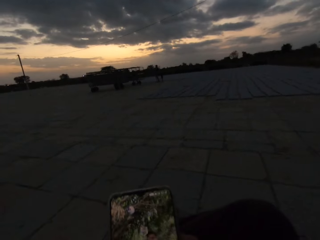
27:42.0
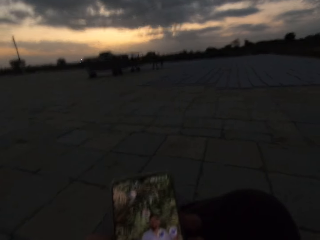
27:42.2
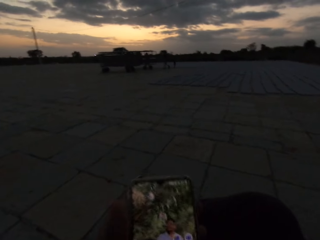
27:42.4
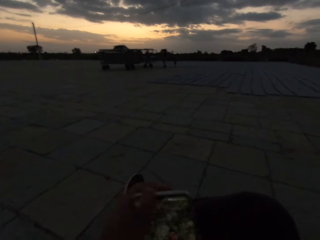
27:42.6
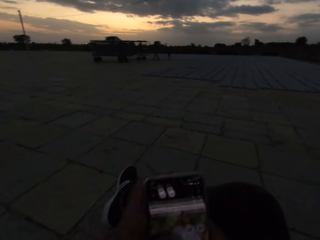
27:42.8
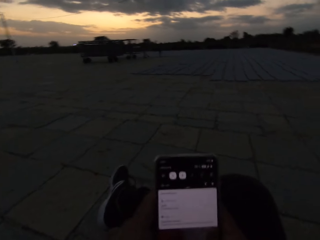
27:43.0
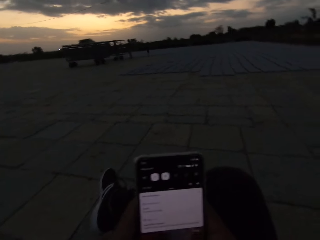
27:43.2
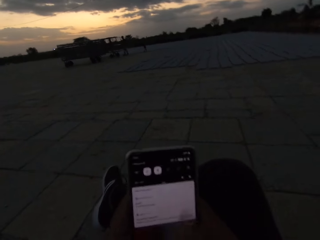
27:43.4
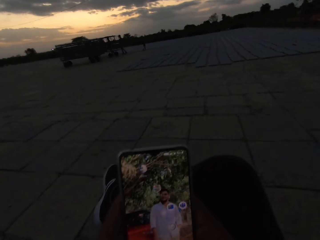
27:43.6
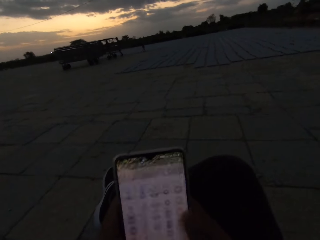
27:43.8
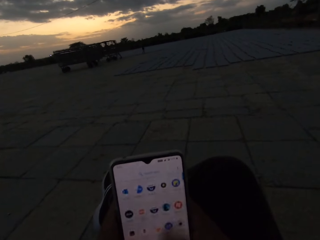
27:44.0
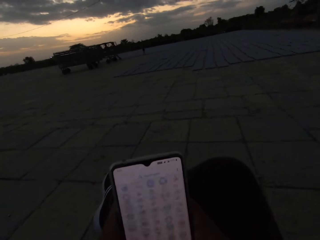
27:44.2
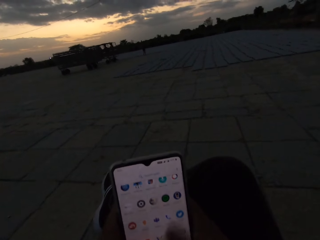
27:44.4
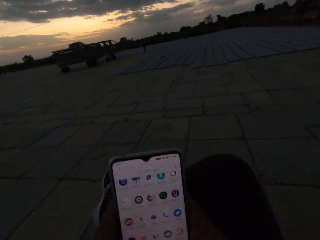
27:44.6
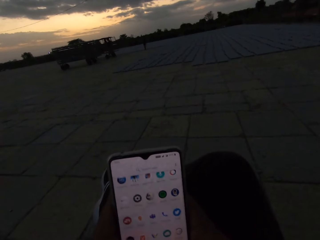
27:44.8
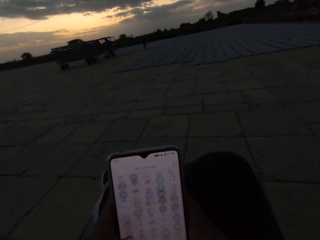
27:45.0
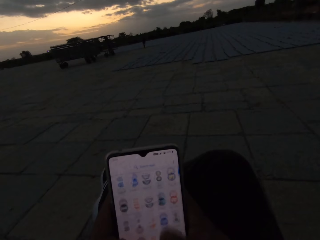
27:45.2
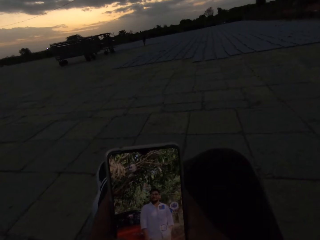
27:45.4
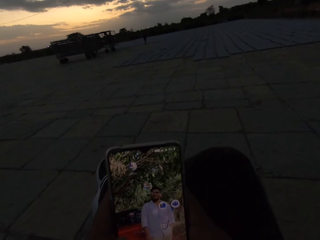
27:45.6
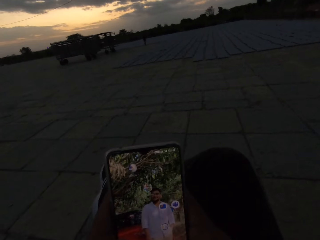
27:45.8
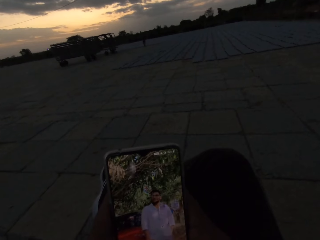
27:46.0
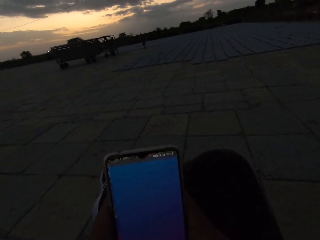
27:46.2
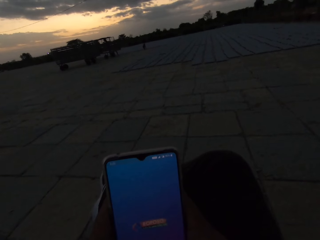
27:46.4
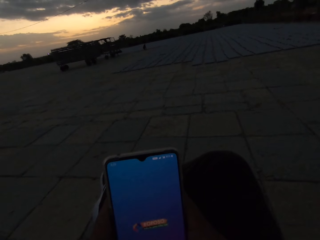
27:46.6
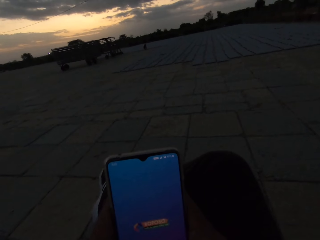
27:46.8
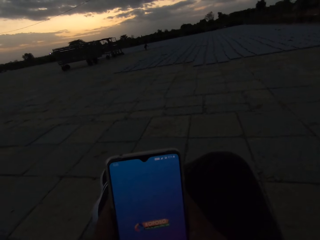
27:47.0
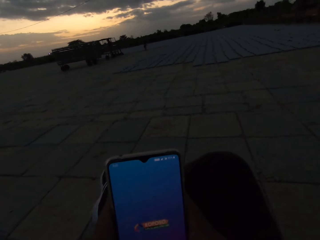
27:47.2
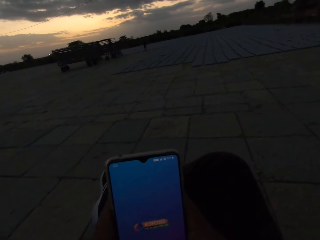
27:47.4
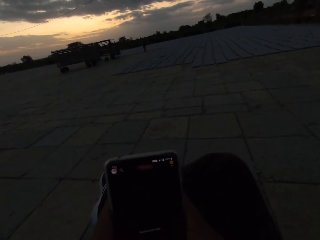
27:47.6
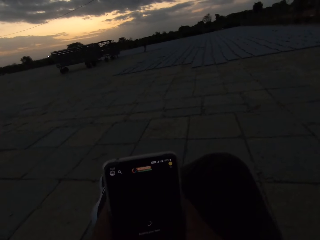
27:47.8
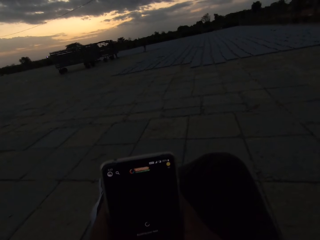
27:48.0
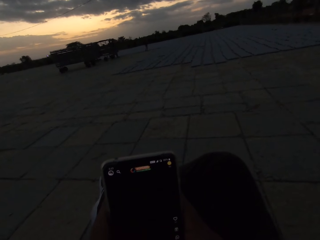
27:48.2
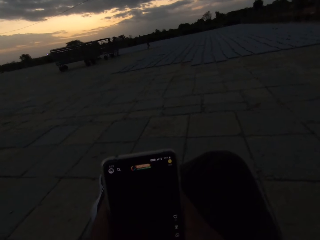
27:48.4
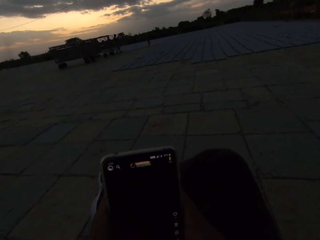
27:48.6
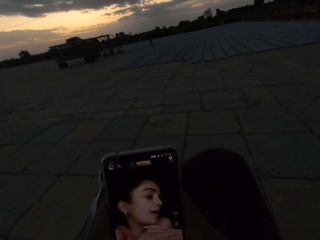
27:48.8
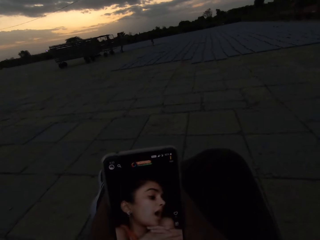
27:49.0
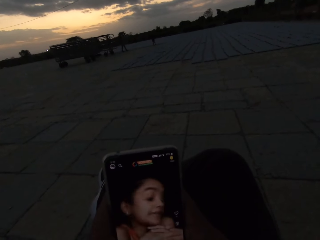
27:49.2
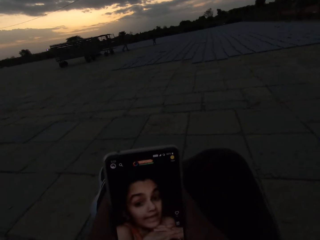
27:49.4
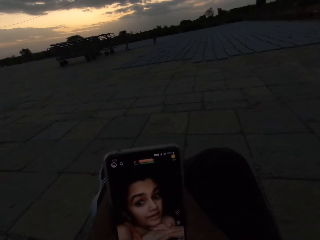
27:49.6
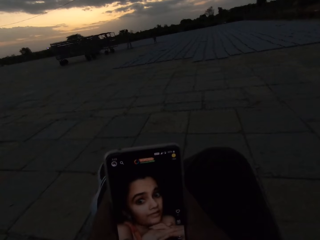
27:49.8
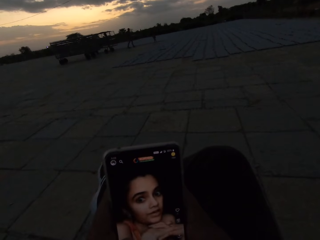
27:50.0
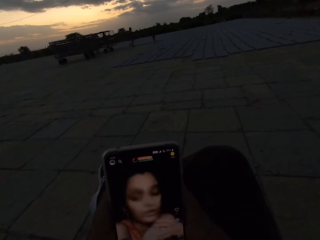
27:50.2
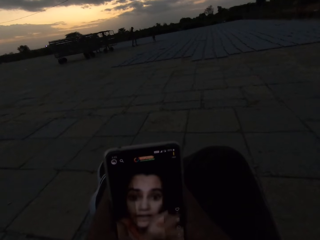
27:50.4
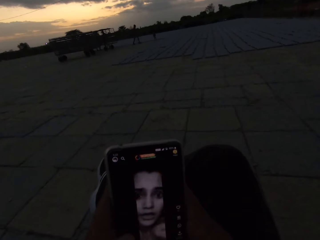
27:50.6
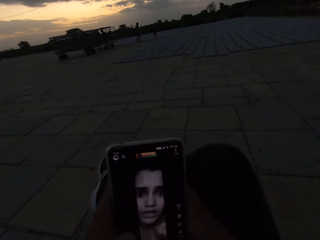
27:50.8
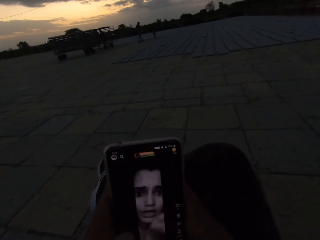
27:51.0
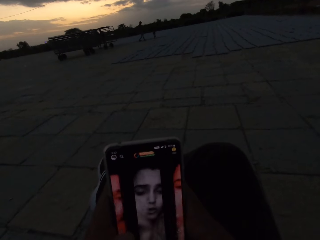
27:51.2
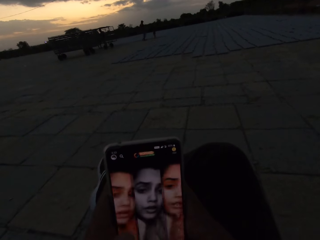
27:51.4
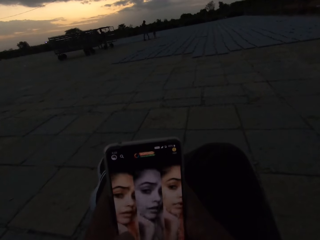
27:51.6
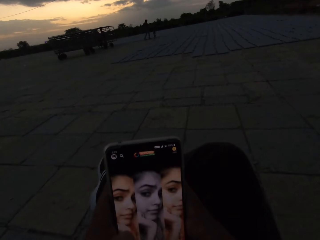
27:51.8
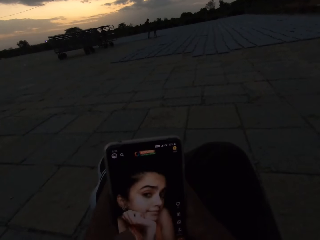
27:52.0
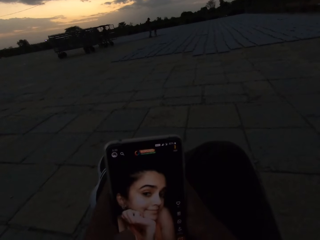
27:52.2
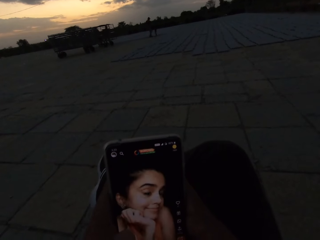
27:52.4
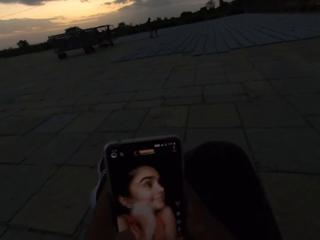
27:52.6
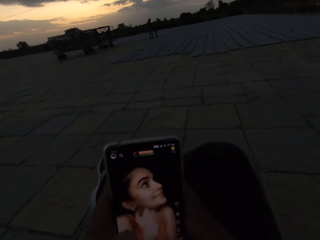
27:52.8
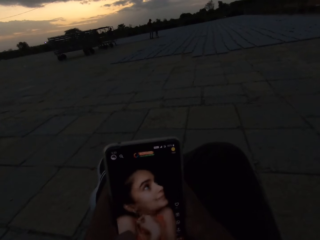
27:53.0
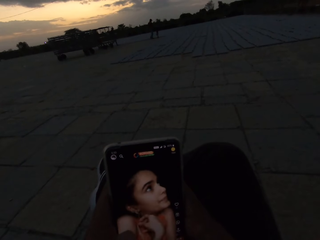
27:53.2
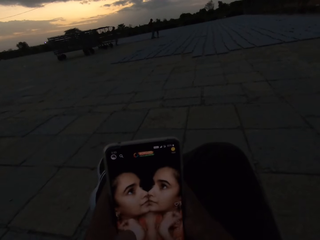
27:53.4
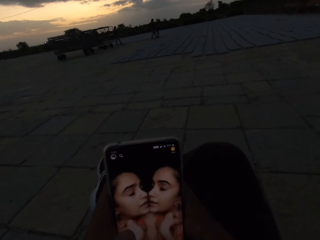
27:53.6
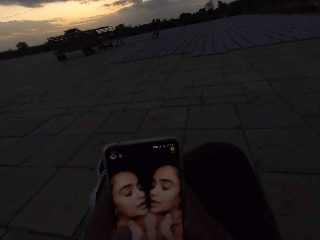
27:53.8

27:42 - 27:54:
The camera wearer operates a phone. They watch a video.

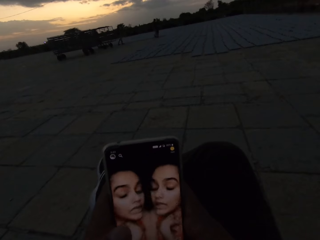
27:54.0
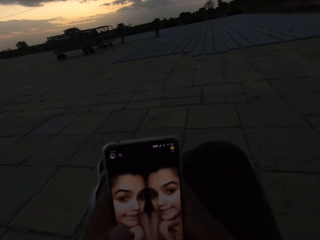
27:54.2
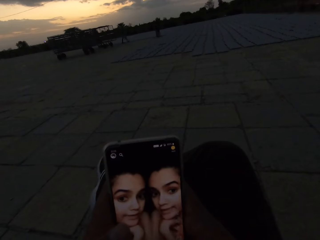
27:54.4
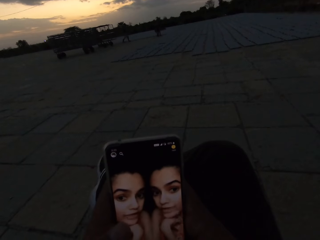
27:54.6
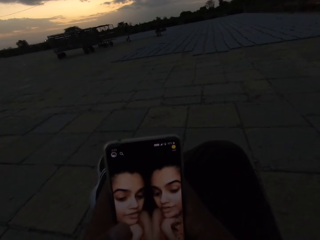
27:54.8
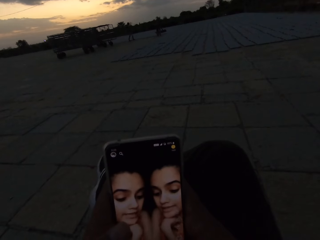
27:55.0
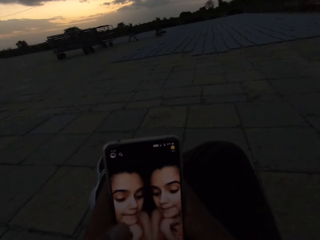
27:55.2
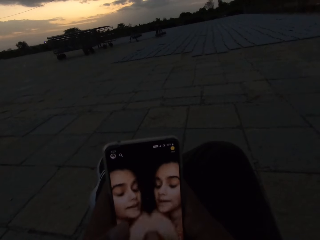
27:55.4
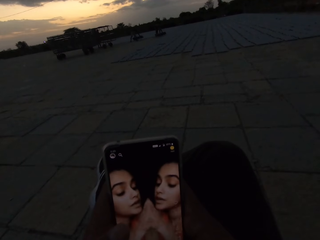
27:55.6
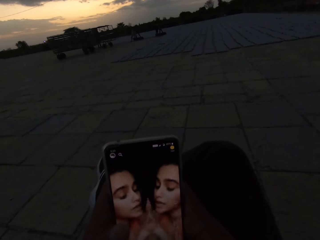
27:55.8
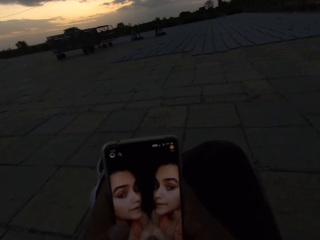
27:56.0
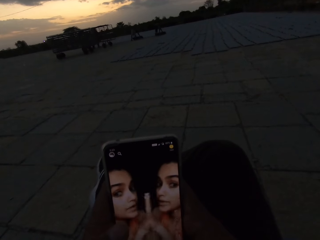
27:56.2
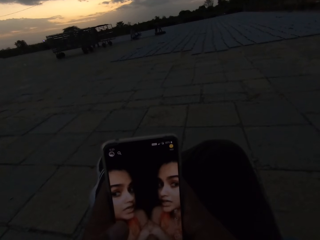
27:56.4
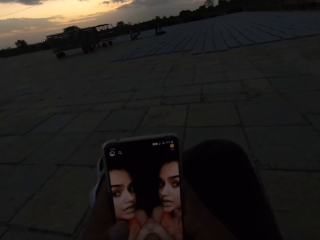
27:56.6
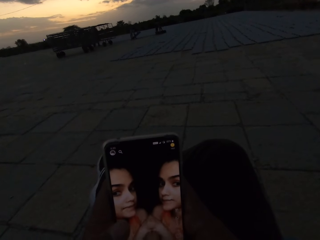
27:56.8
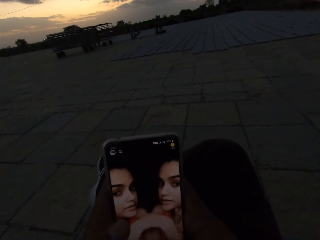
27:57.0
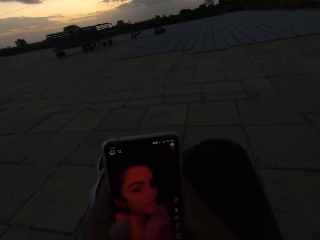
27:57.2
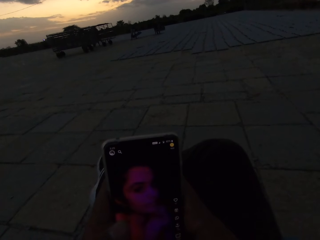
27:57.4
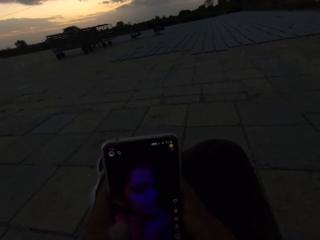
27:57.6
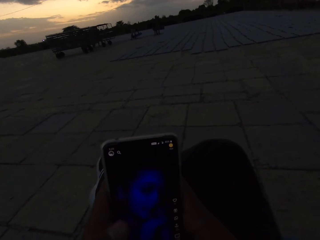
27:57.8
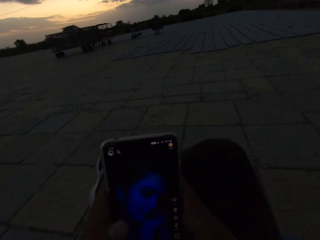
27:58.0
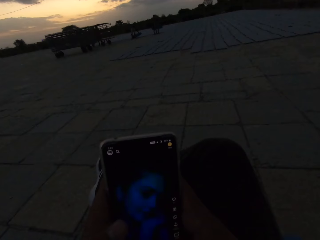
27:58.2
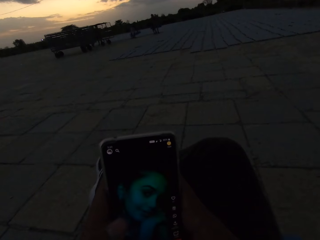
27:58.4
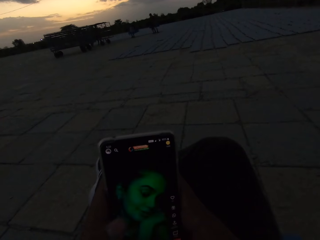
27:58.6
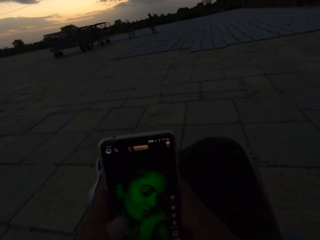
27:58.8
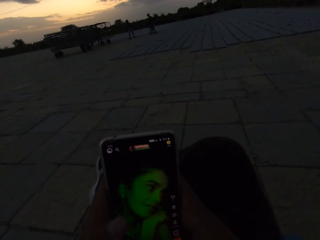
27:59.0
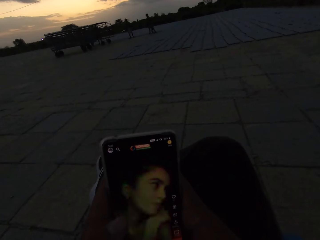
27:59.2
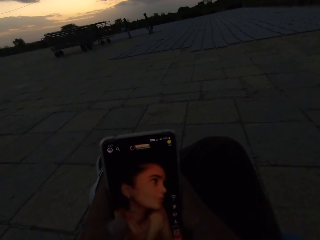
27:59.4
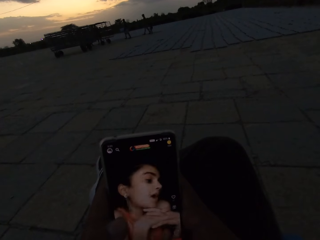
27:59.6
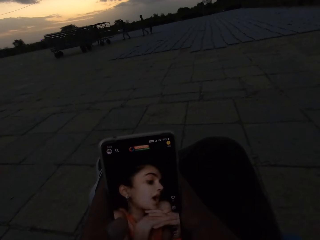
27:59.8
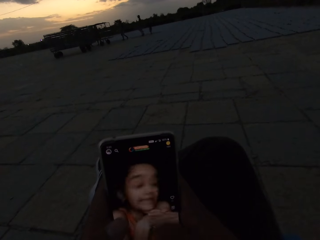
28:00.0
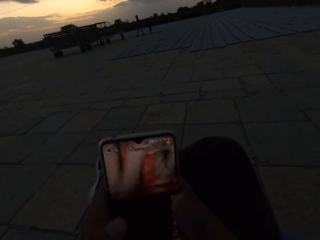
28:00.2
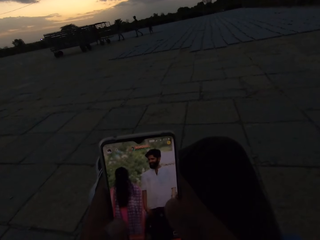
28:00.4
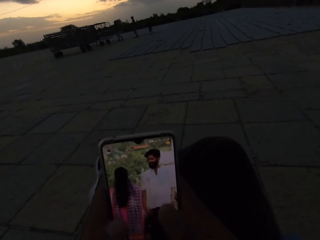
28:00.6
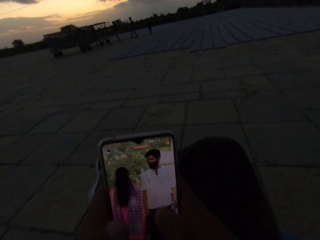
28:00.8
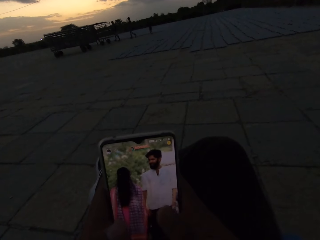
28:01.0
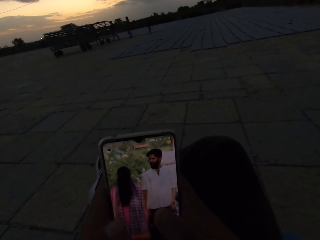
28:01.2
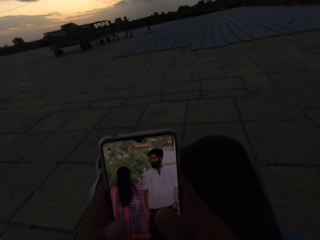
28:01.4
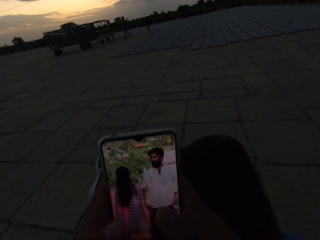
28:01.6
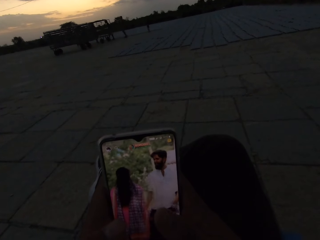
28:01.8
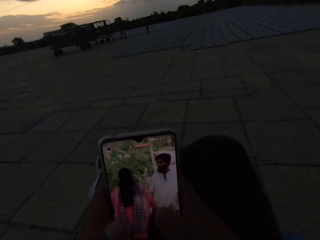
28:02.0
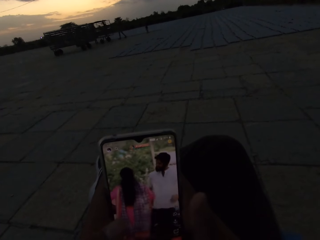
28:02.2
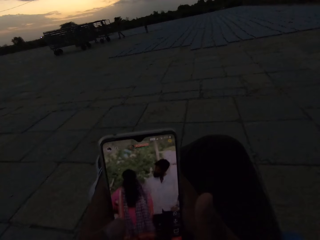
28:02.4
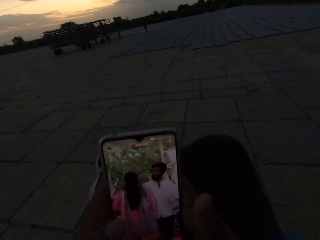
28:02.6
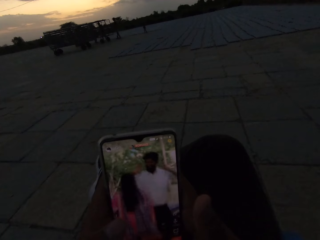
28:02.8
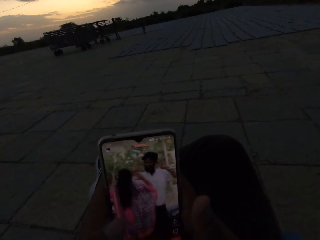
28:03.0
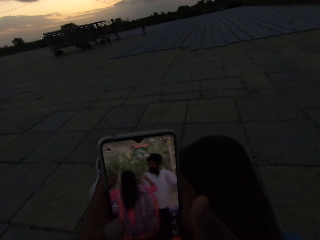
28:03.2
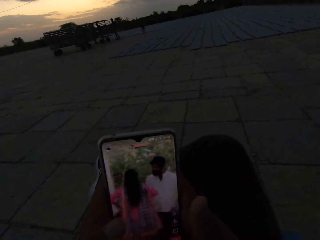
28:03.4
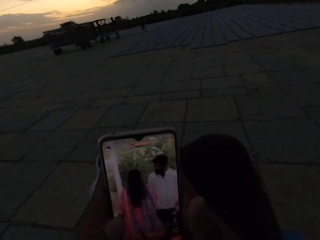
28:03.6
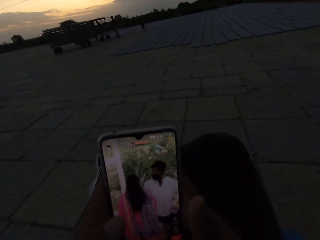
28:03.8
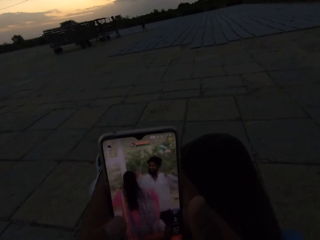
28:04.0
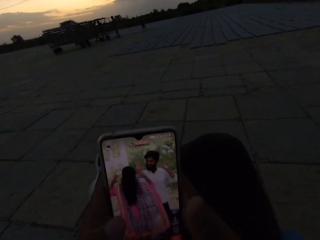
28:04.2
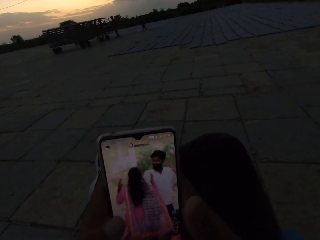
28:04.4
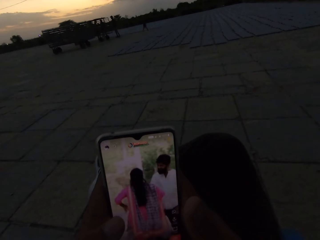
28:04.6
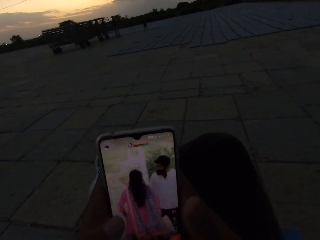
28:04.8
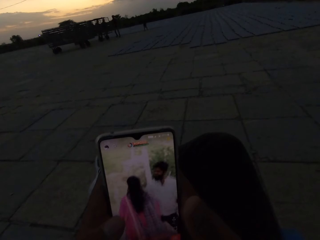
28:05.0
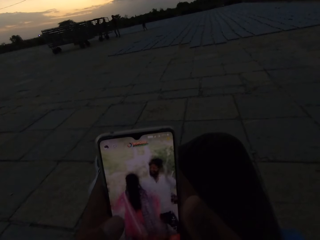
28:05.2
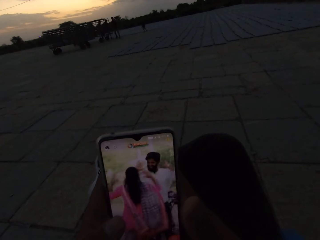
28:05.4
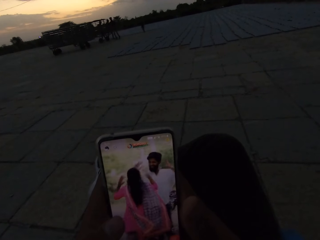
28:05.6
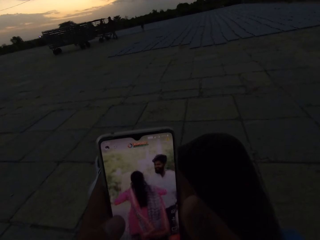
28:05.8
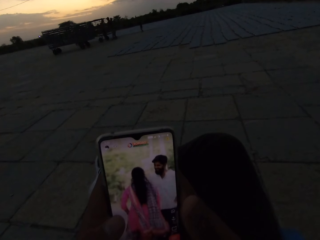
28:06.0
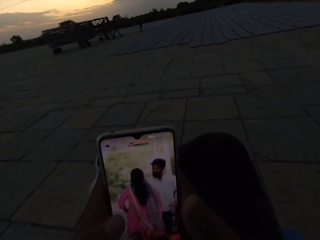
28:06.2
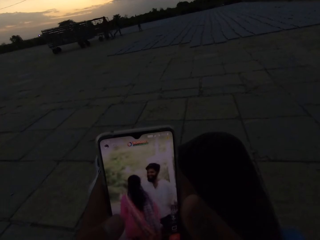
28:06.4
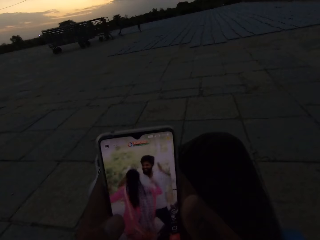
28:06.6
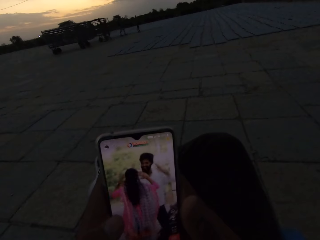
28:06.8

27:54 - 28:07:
The camera wearer operates a phone.
